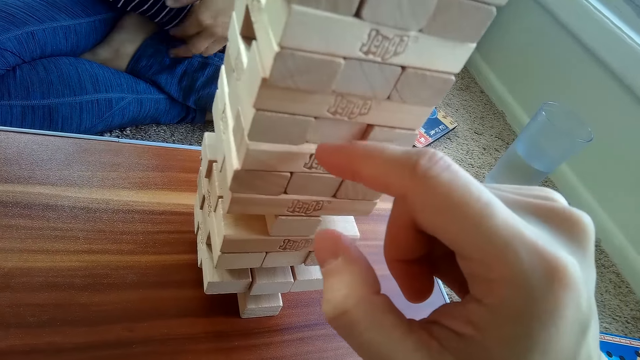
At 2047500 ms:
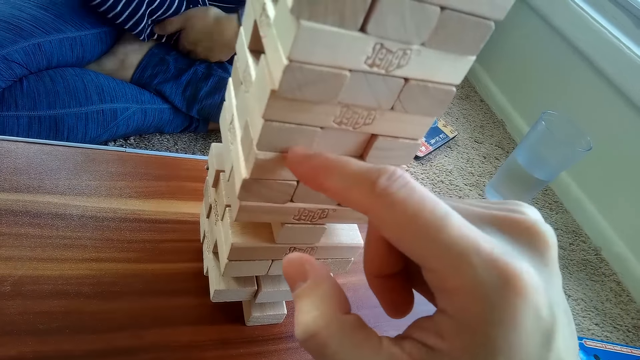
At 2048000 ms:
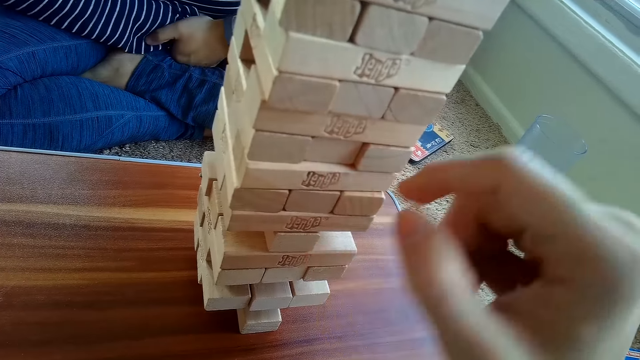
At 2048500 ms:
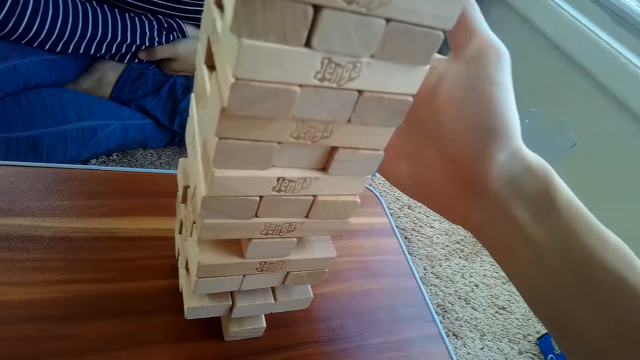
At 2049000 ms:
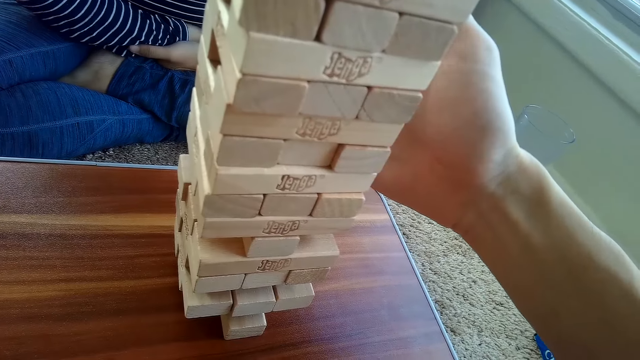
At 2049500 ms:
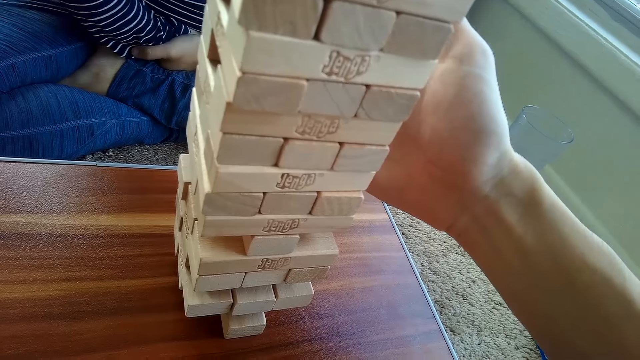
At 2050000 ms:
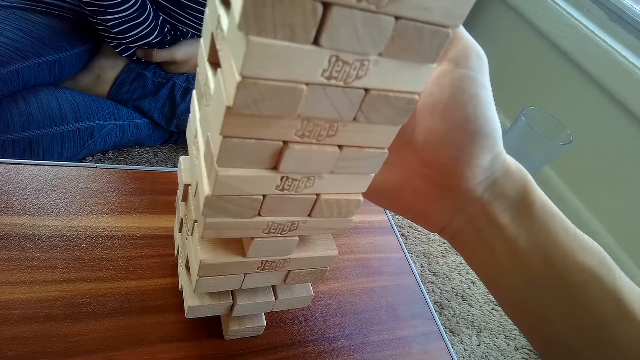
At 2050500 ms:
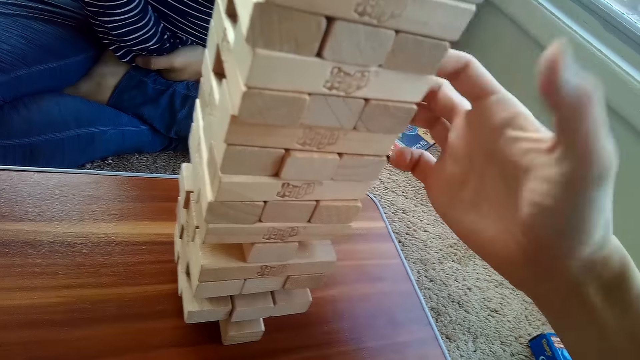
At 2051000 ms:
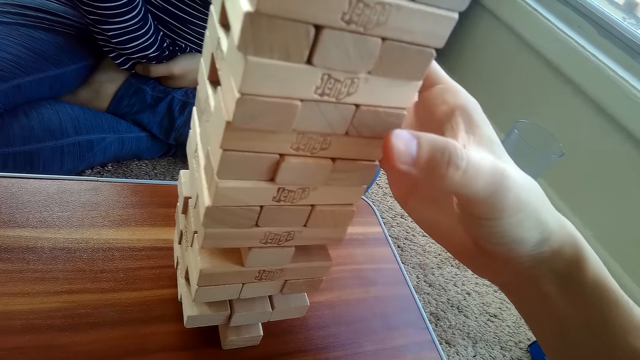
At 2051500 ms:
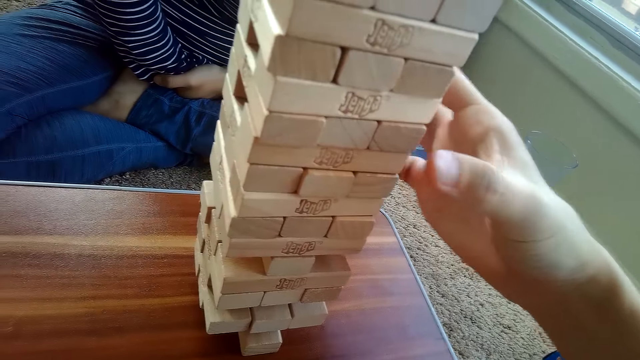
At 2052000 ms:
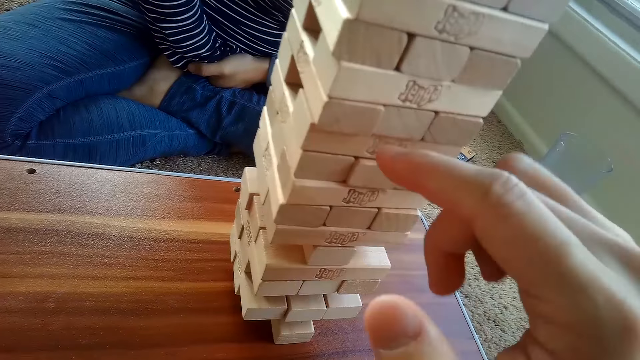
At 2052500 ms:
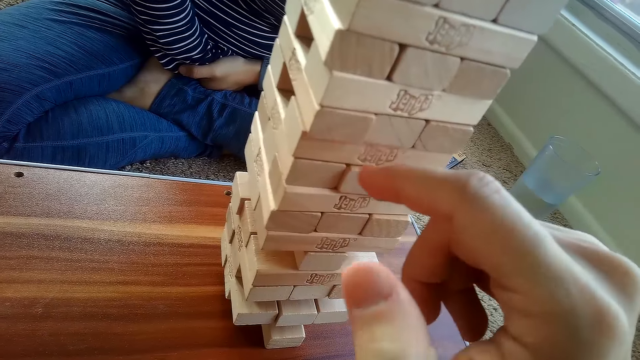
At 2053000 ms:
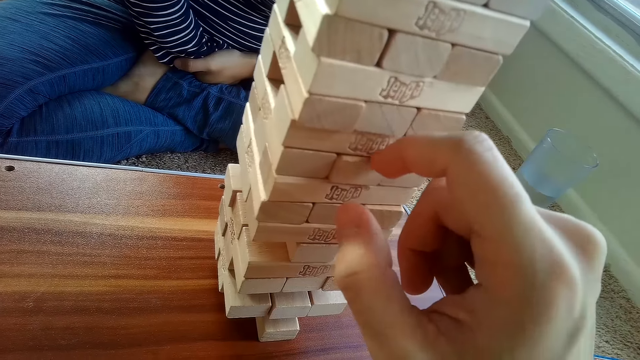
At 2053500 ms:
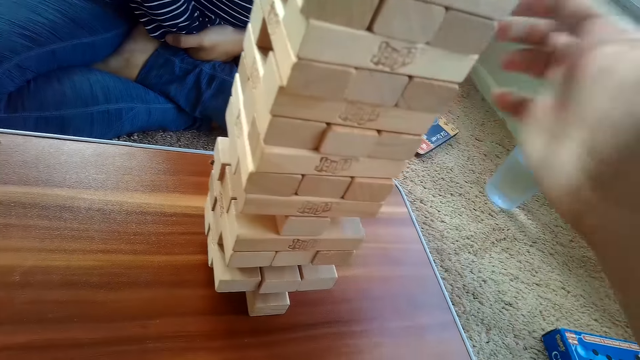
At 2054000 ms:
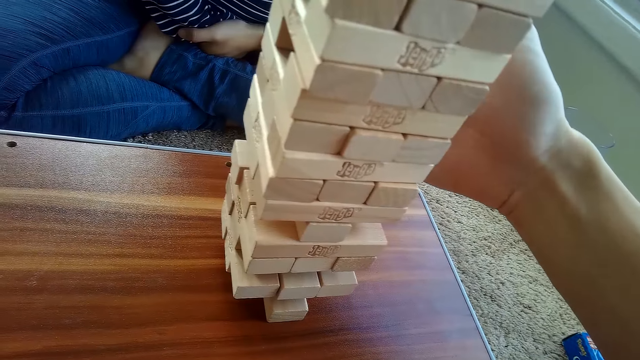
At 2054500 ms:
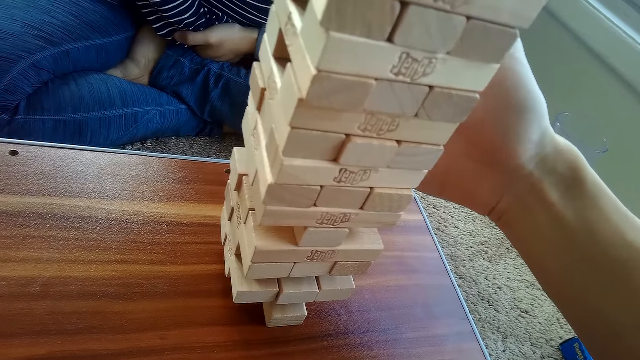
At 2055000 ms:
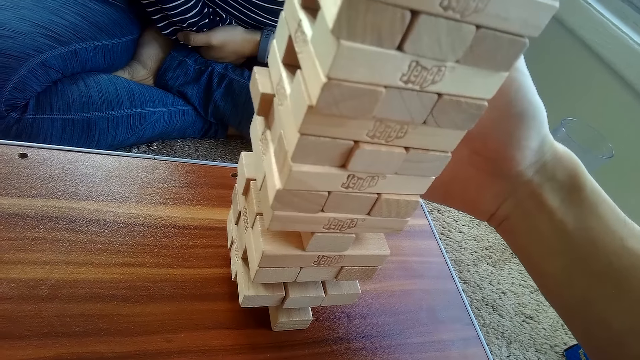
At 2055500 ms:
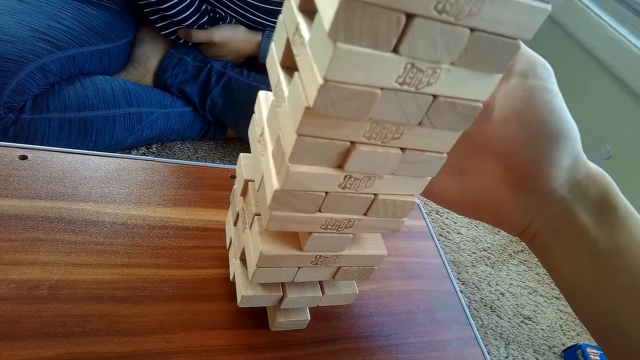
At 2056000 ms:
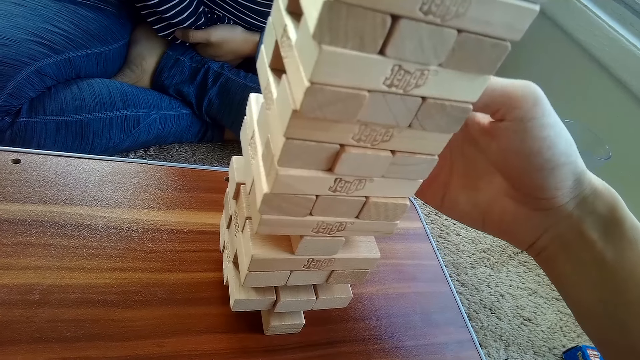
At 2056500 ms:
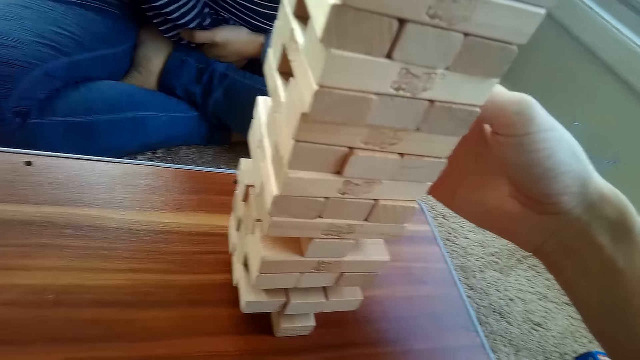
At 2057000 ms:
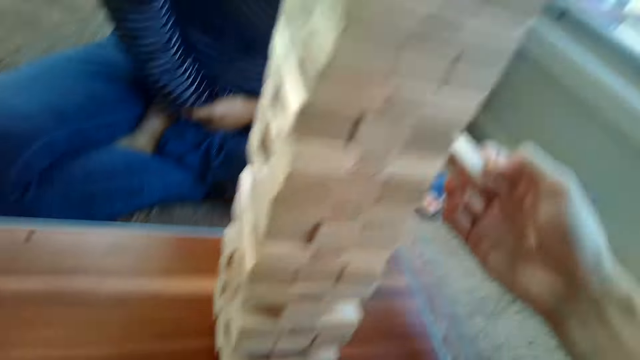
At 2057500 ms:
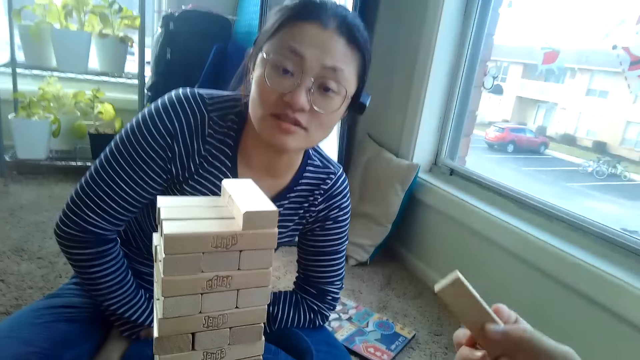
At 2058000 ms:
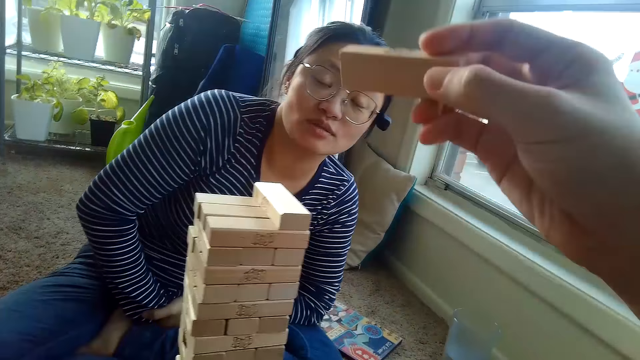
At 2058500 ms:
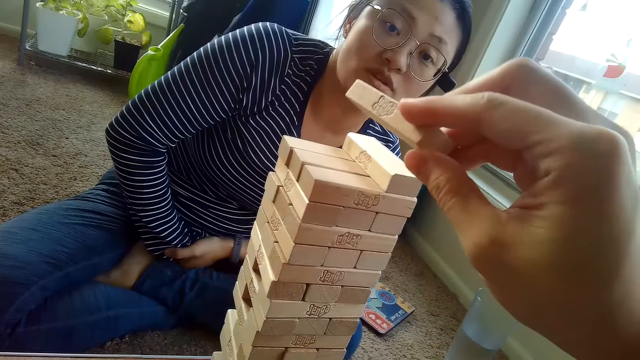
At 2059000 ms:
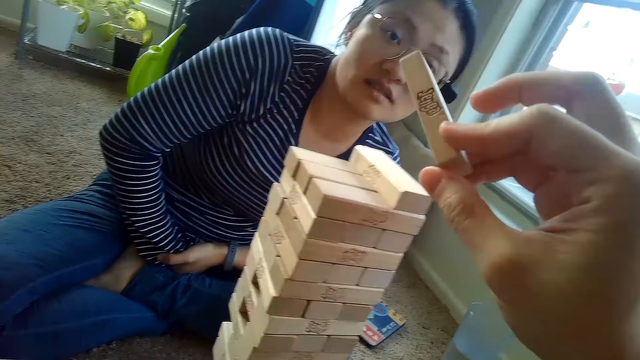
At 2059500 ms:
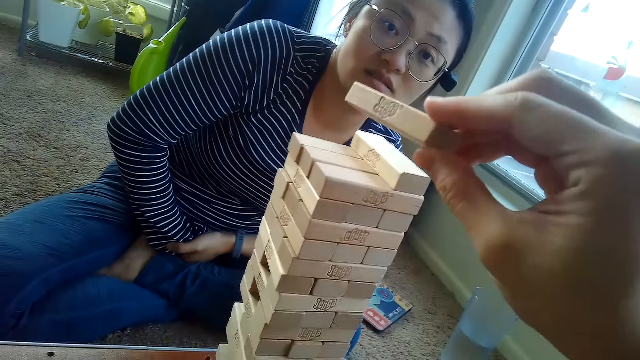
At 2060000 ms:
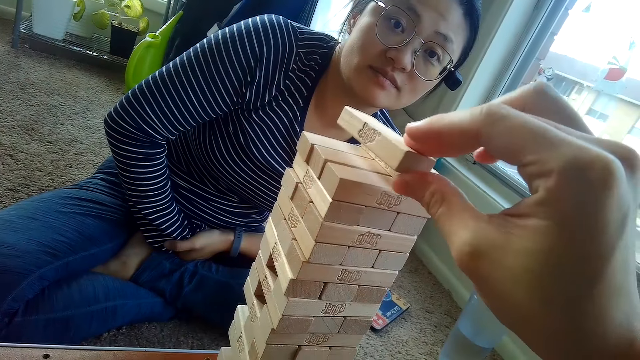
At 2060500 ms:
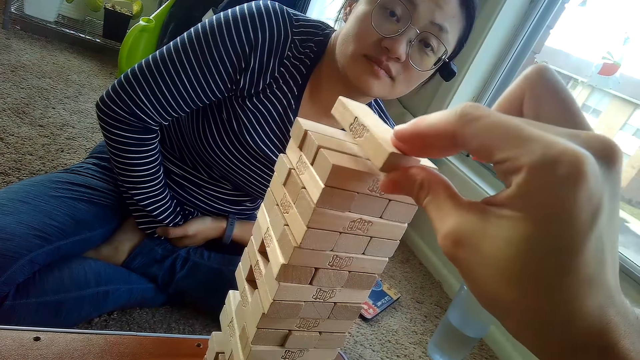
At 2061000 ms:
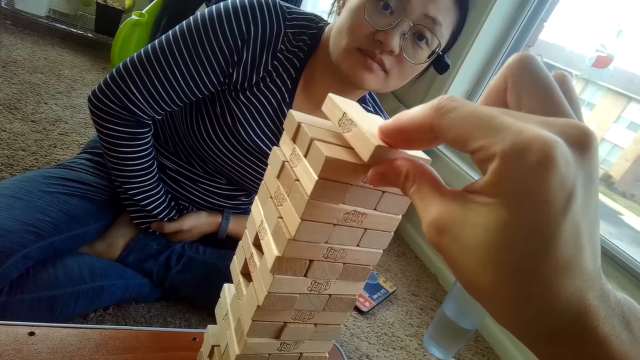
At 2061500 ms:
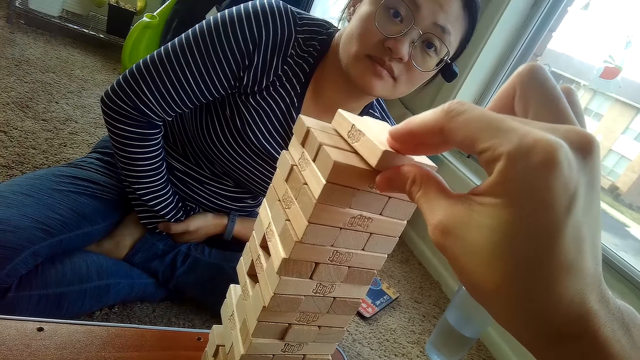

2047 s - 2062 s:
The camera wearer pushes a block. He touches the blocks. He removes the jenga block from the pile of jenga blocks on the table with his right hand. He places the jenga block on top of the pile of jenga blocks on the table with his right hand.

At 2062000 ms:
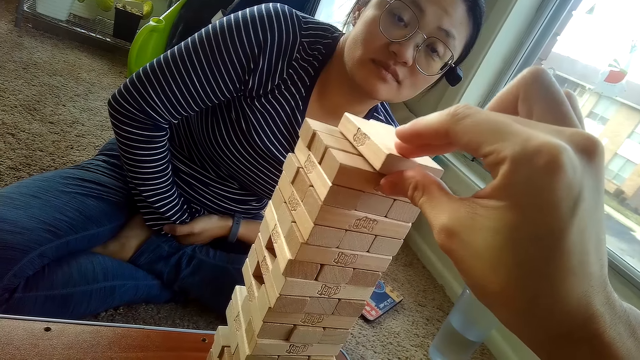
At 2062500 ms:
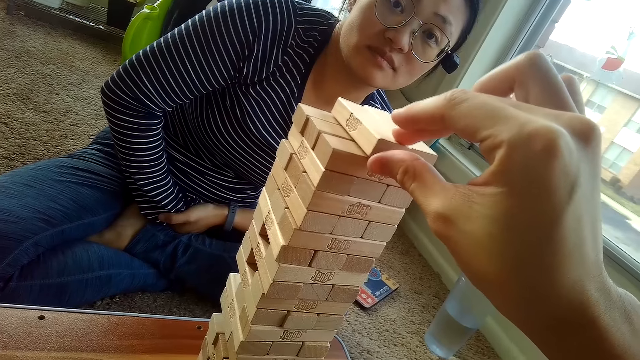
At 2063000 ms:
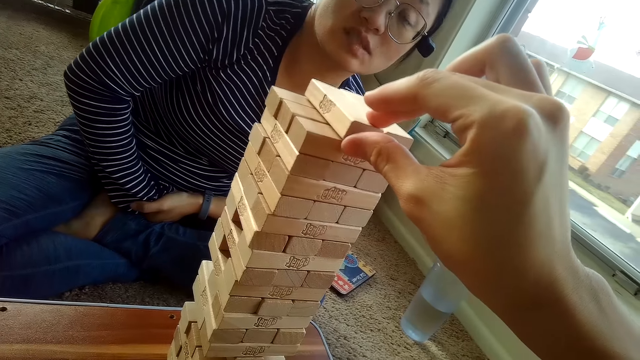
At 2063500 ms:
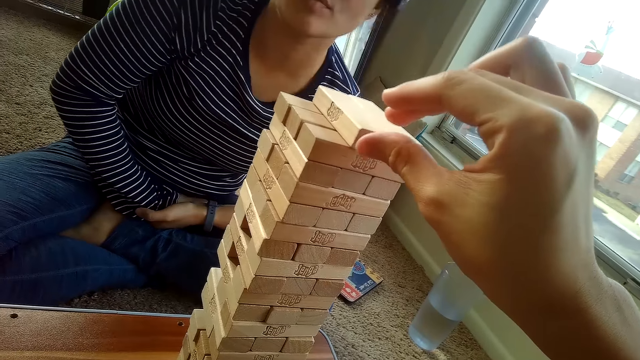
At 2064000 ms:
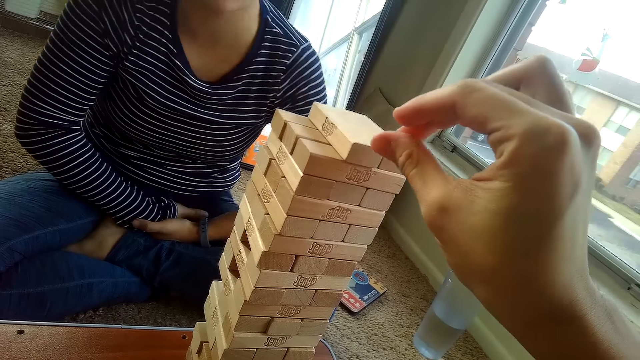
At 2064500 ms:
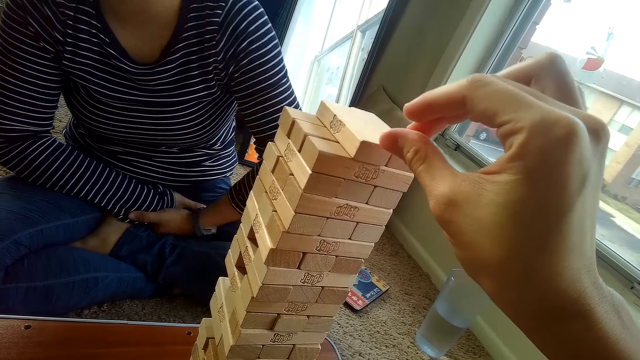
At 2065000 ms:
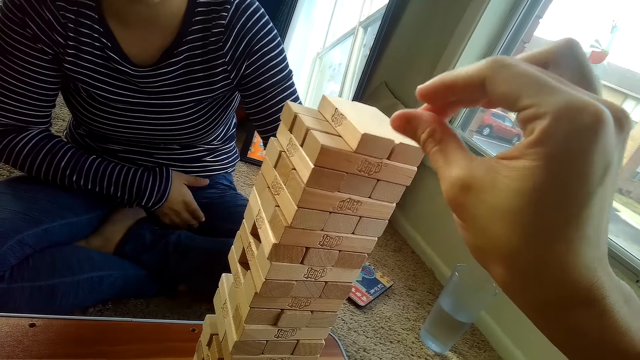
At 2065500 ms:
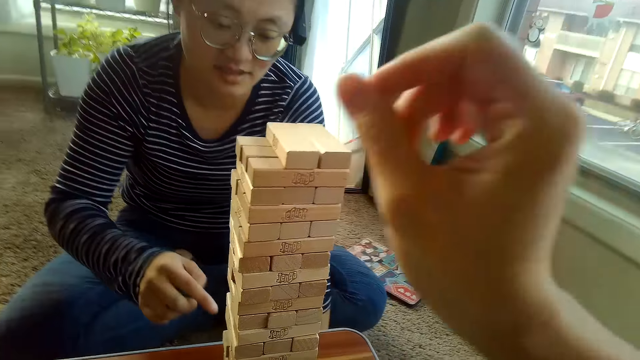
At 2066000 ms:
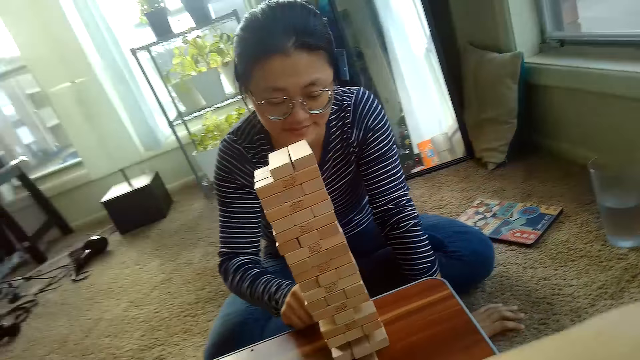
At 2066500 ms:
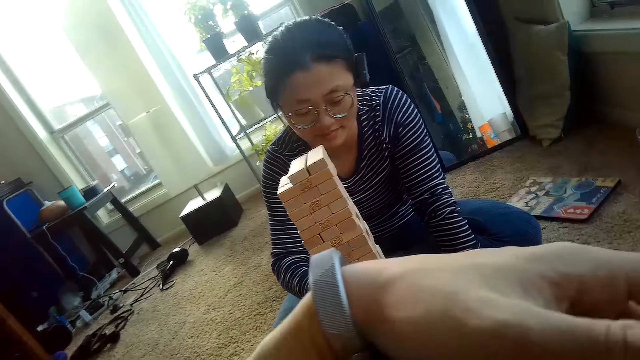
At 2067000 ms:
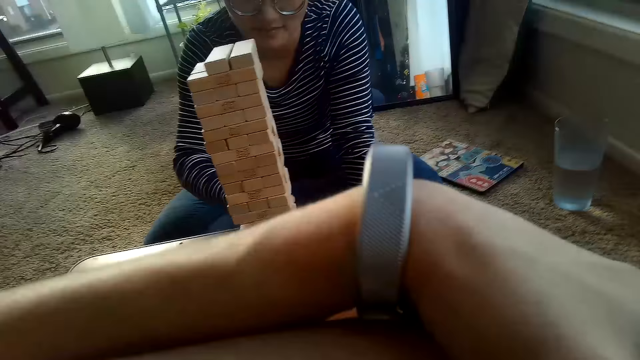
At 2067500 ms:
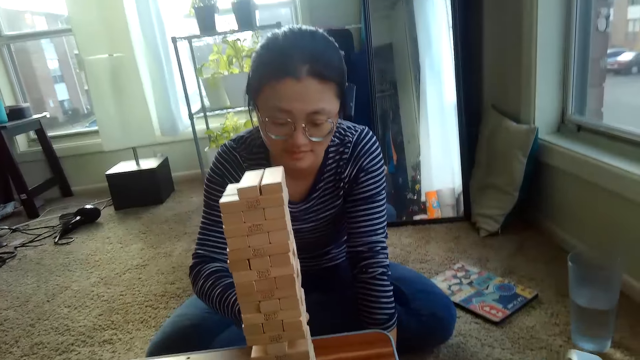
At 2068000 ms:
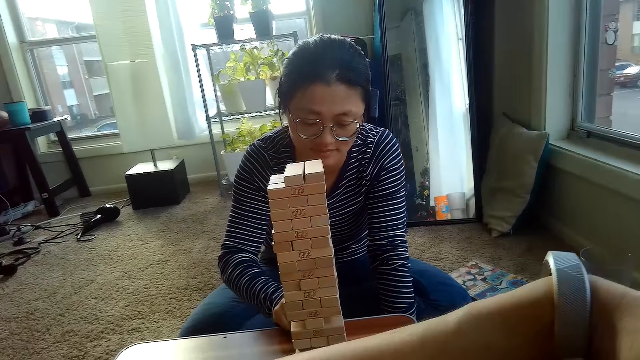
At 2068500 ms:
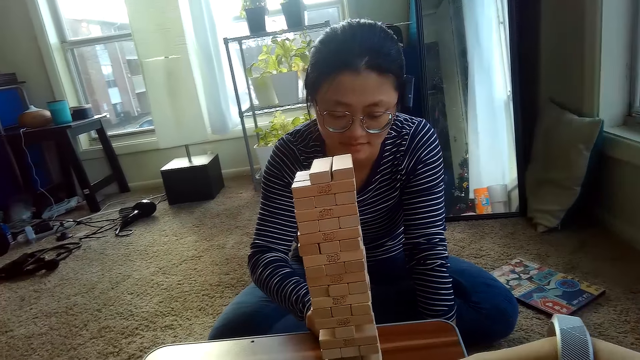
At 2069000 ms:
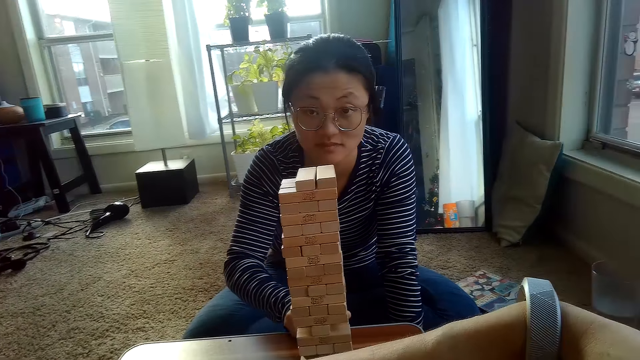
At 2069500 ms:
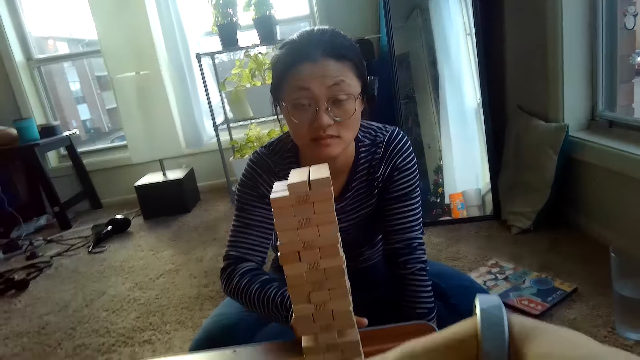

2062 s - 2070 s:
The partner removes a jenga block from the pile of jenga blocks on the table with her right hand.
